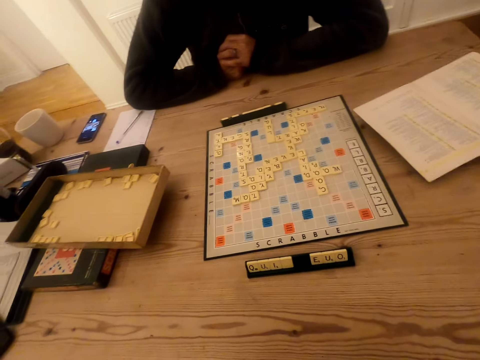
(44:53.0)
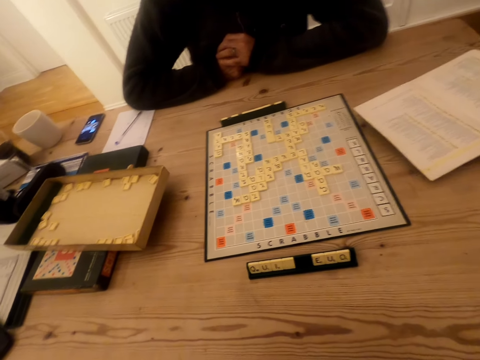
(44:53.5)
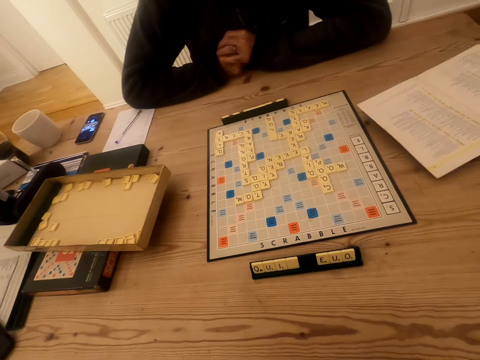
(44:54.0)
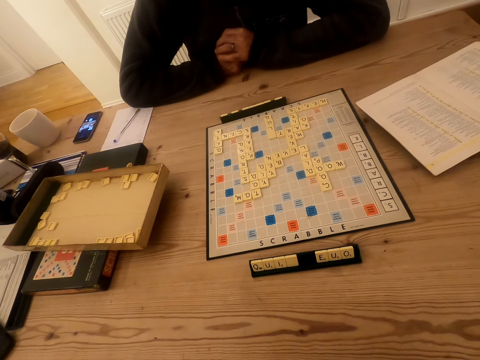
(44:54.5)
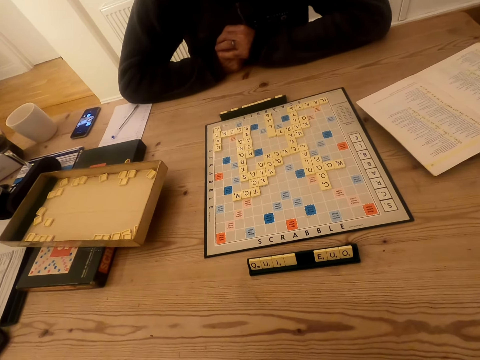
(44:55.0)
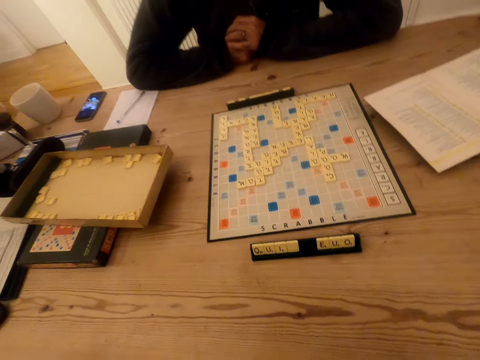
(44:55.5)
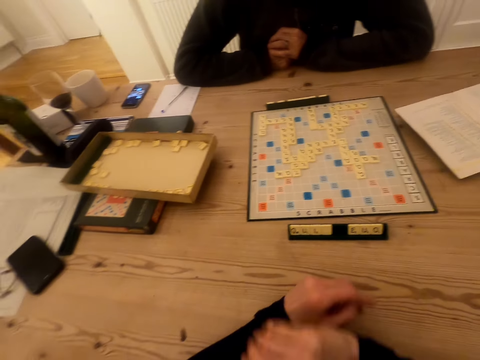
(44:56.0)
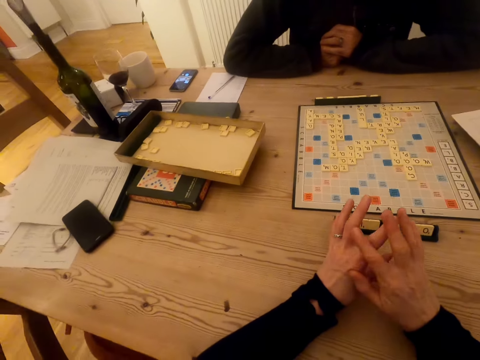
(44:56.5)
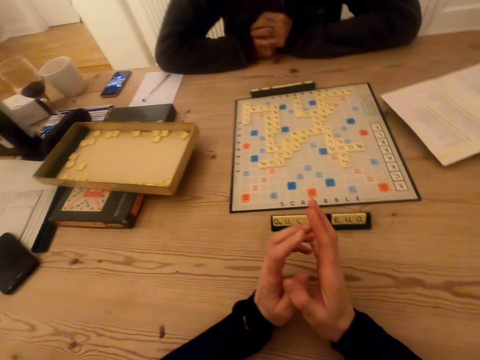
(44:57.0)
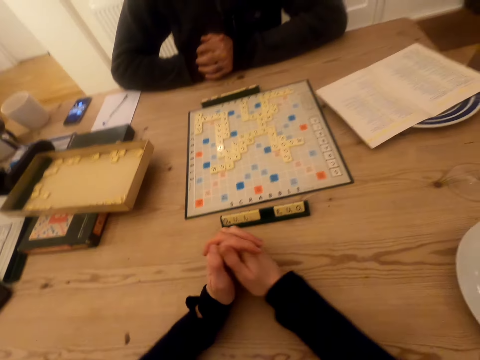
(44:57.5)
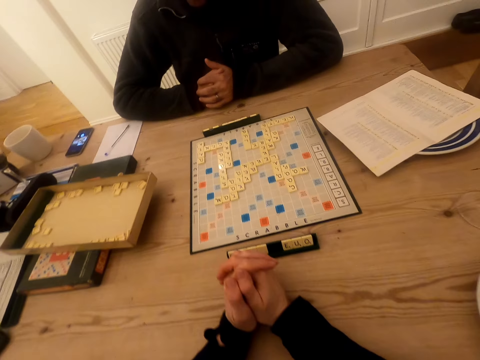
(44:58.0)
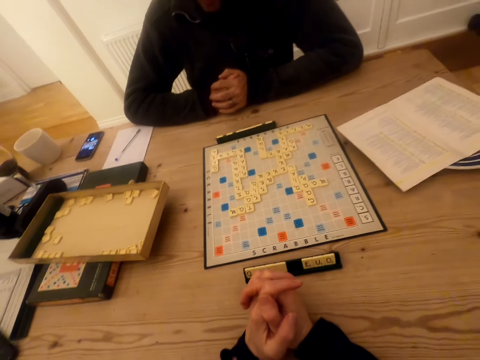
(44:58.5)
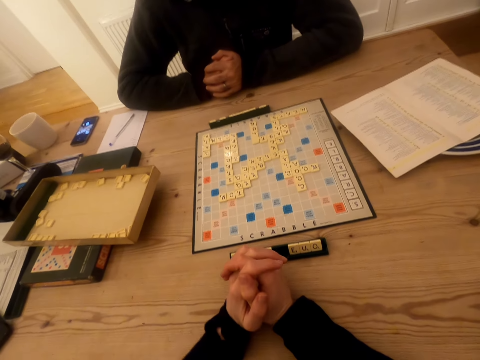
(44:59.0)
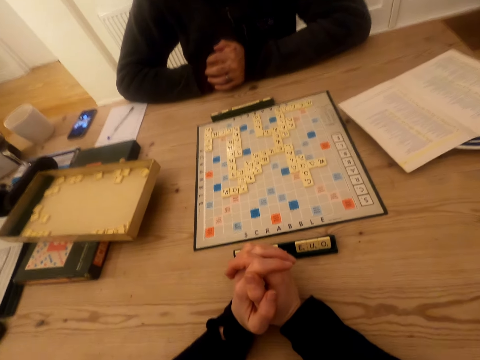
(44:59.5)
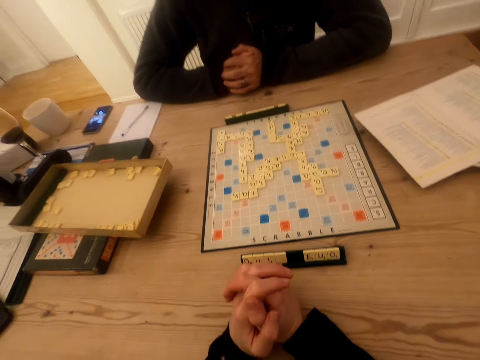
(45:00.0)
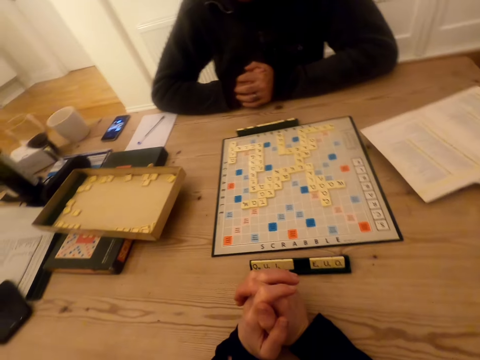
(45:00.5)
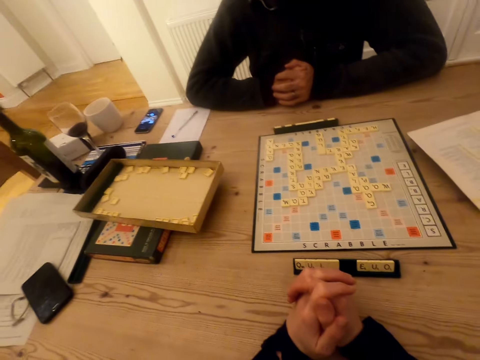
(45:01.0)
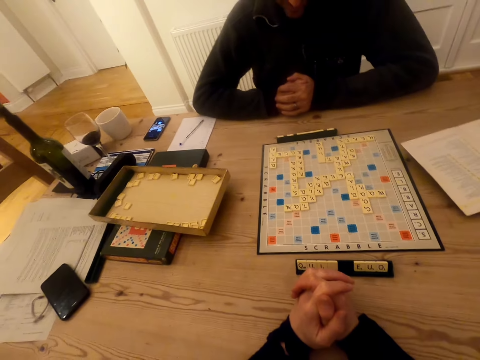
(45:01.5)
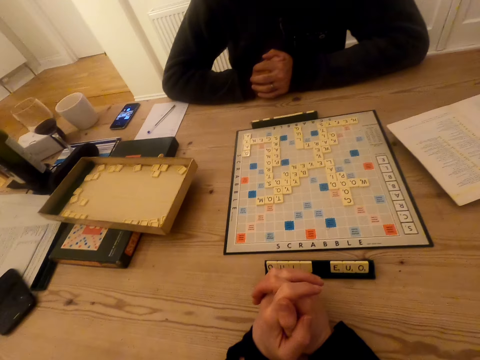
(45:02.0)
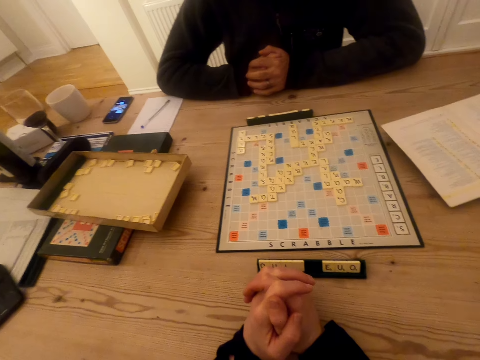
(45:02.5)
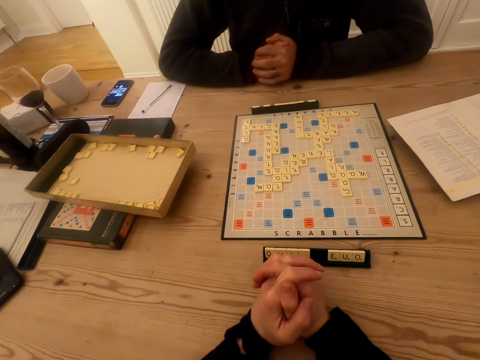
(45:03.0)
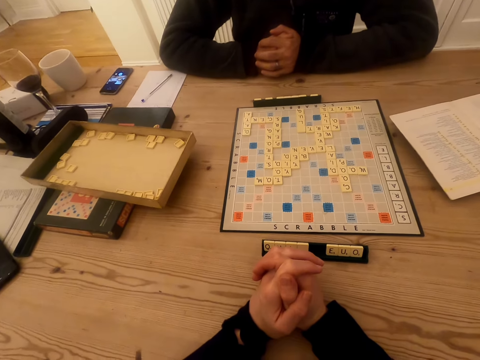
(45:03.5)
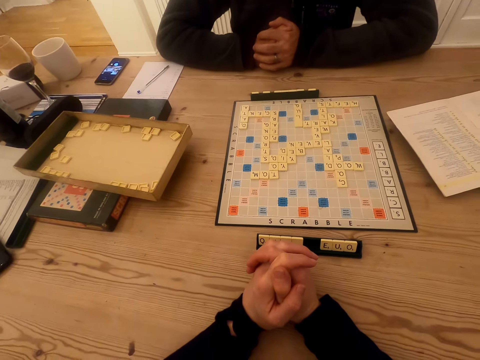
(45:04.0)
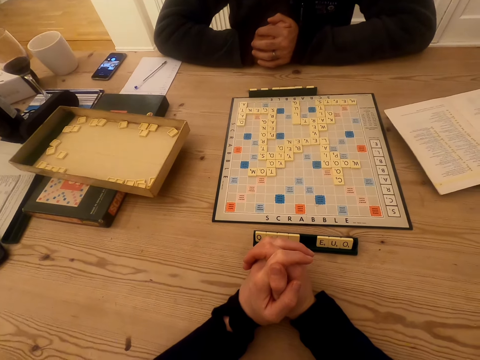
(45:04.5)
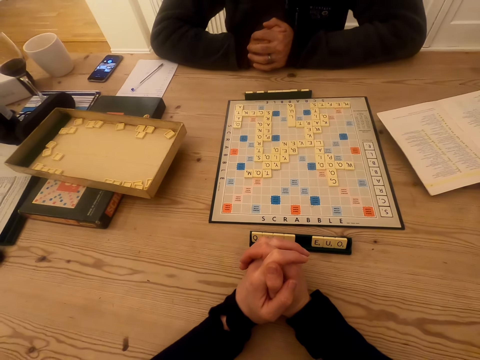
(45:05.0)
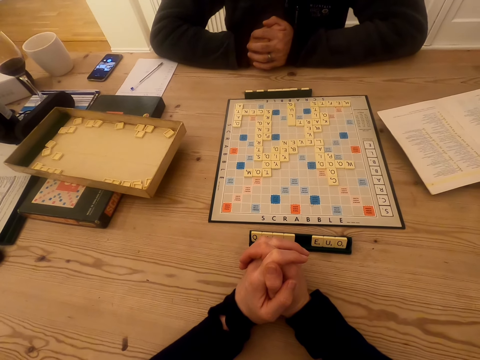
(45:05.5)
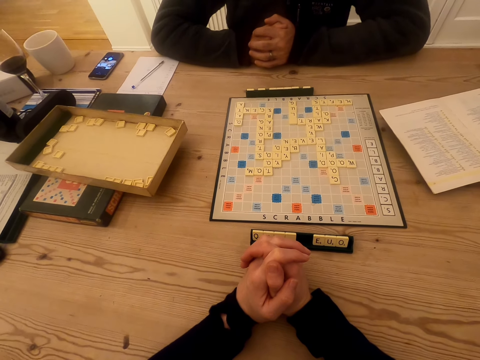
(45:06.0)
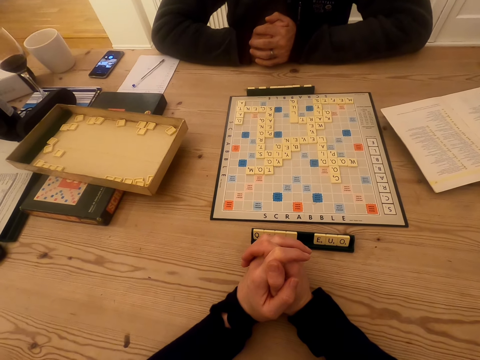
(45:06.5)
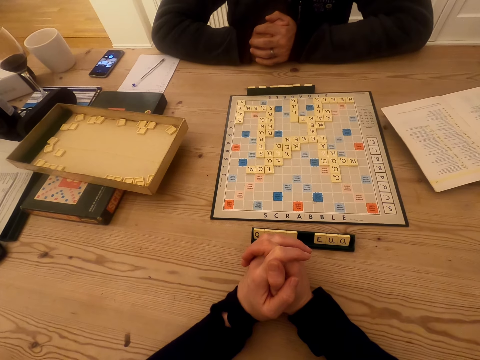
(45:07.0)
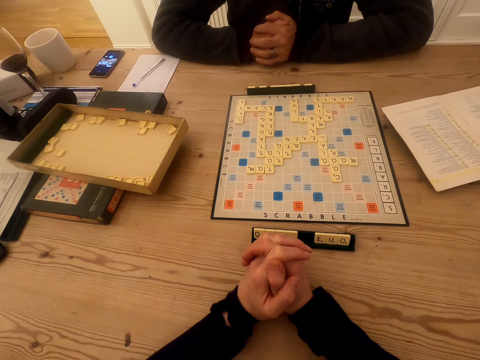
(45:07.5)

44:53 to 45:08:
The camera wearer talks to a man. The man talks to the camera wearer. The camera wearer raises hands and puts hands together. They look at the scrabble board.

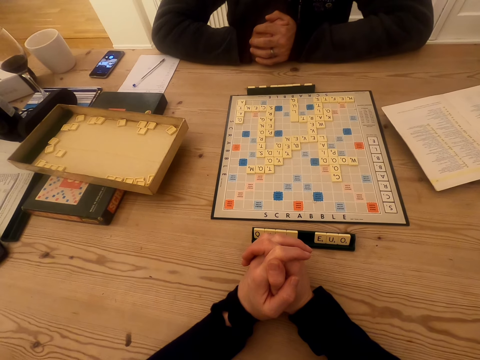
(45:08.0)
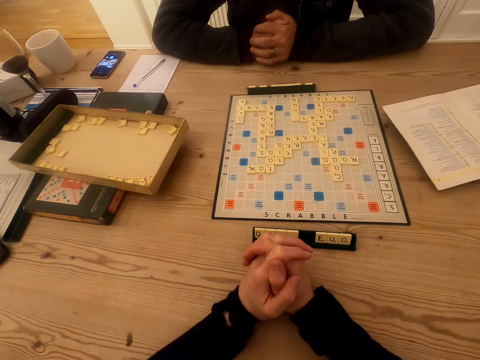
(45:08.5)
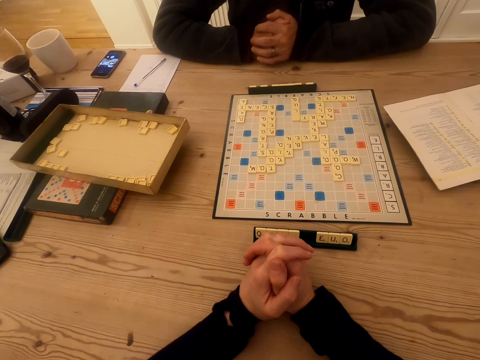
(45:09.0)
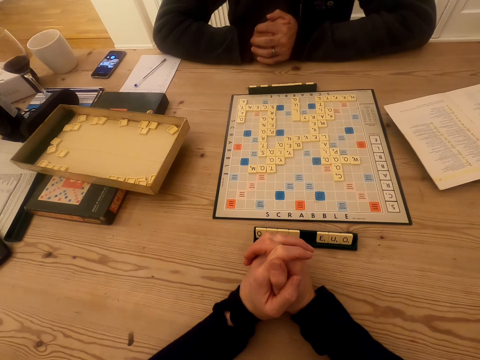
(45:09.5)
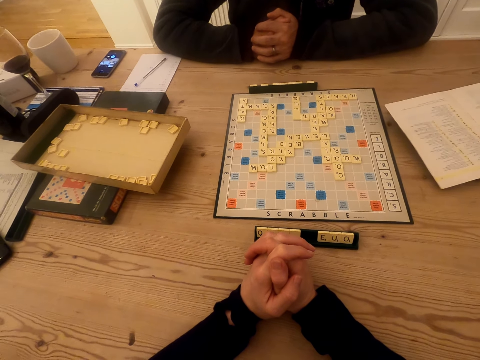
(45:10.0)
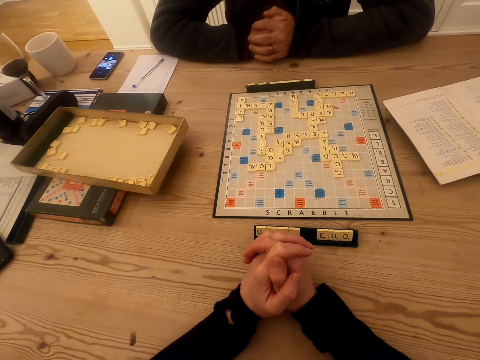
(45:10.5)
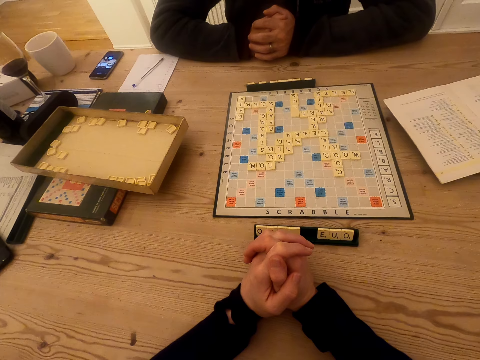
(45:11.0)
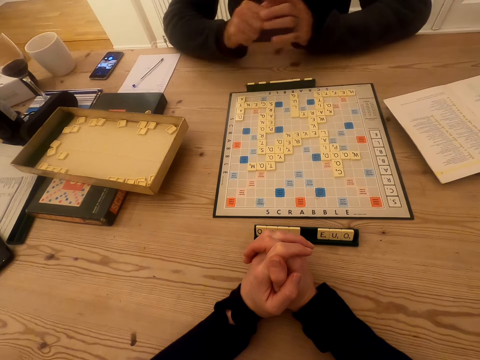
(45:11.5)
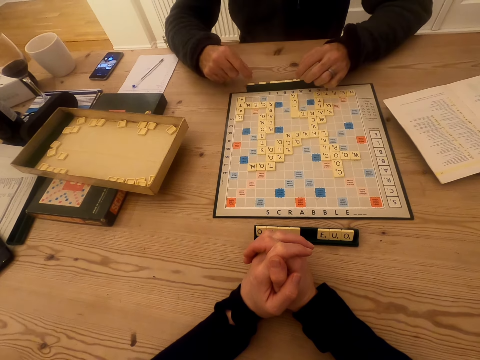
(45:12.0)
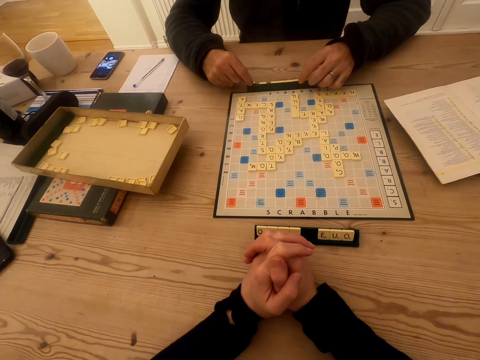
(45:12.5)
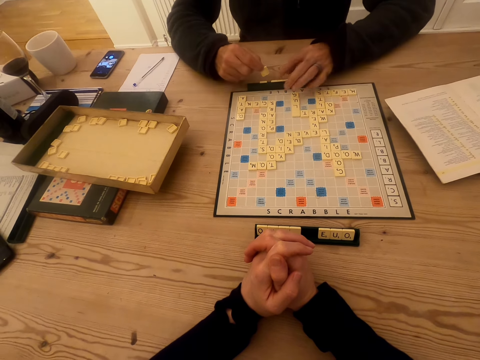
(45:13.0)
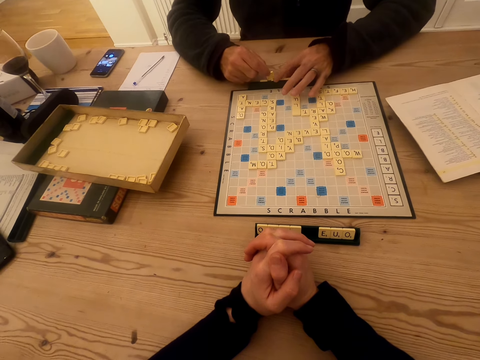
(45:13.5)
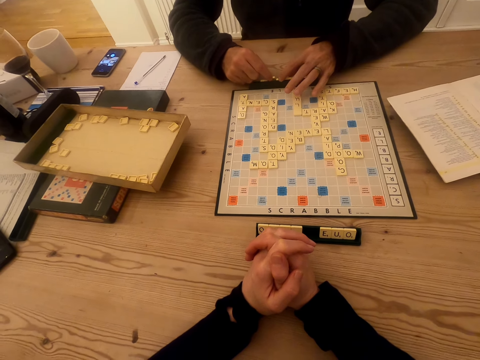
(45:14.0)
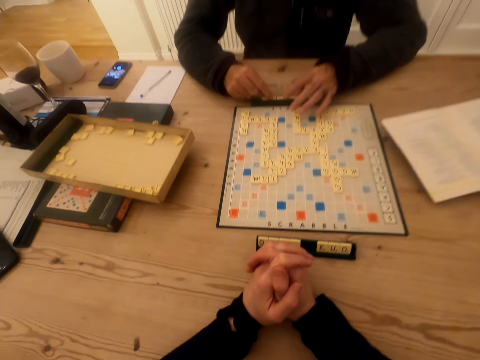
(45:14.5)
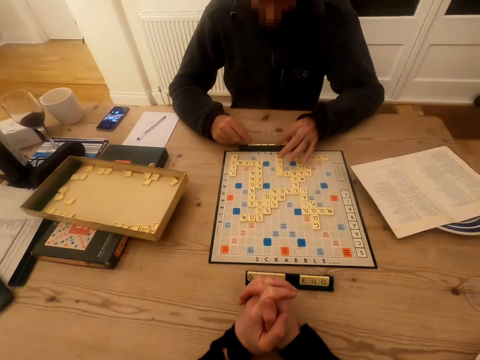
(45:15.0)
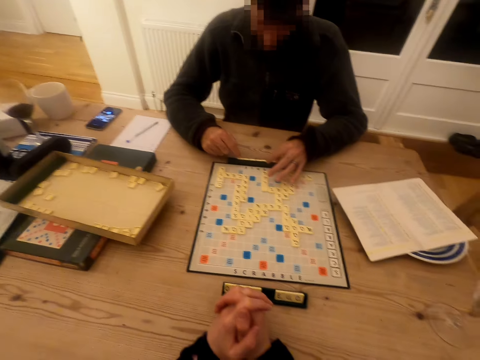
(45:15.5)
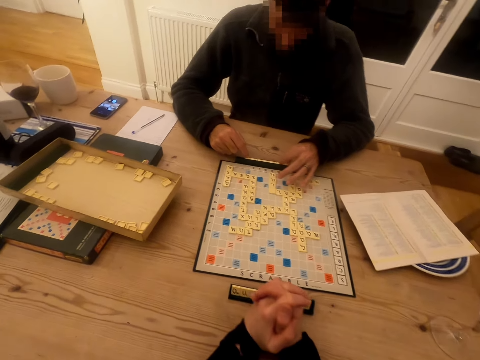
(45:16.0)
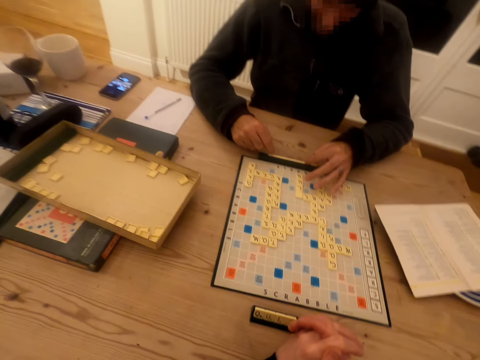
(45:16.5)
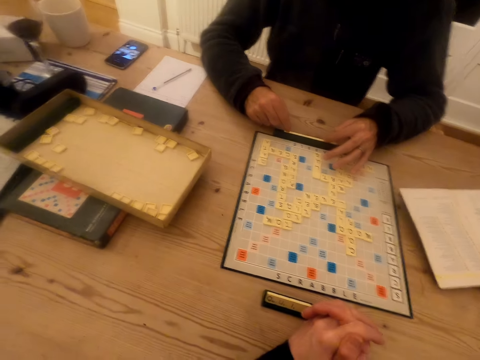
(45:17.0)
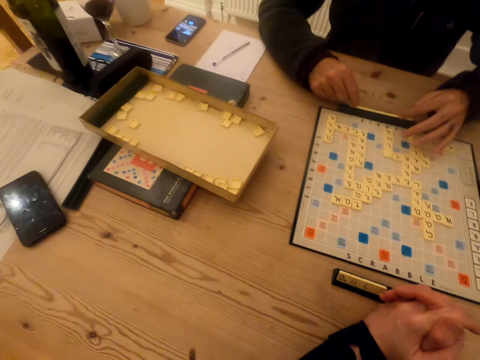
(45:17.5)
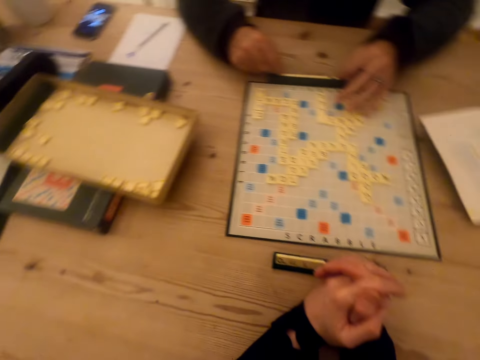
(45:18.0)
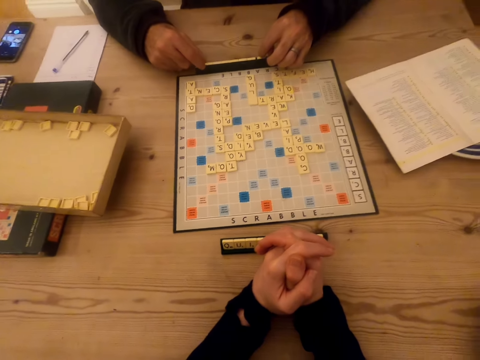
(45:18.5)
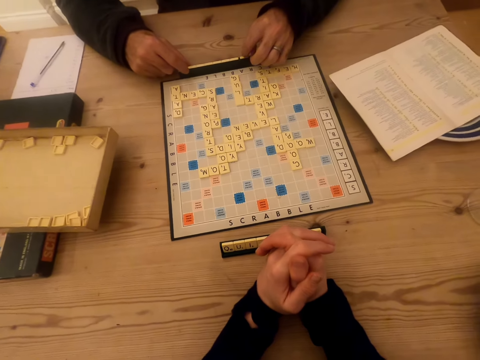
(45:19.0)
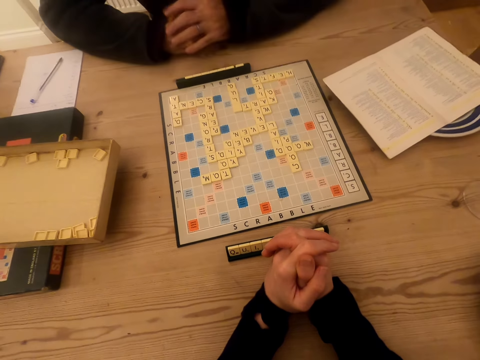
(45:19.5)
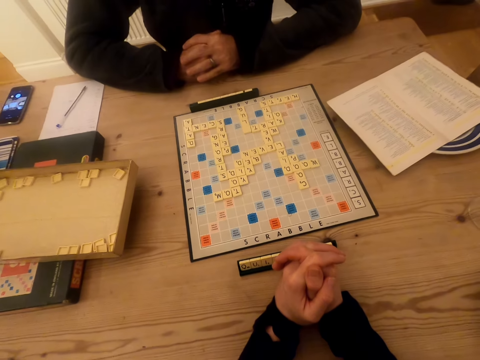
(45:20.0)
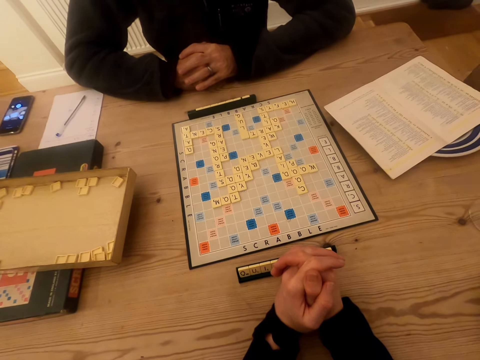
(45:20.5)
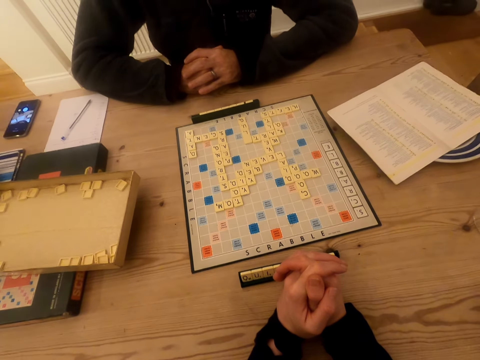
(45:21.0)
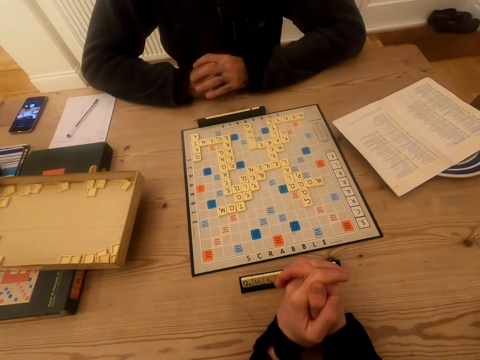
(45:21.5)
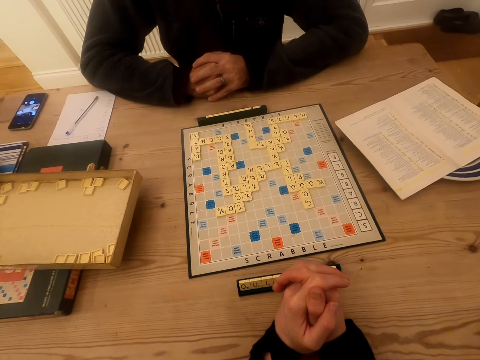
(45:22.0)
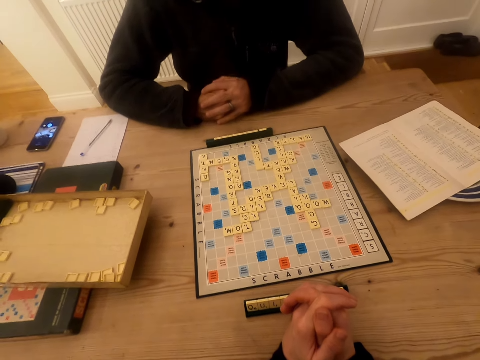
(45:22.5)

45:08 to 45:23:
The camera wearer talks to a man. They look at the scrabble board. The man picks the tile in the chalkboard tile place card holder, touches the chalkboard tile place card holder and plays the scrabble game. The man picks the tile on the chalkboard tile place card holder. The camera wearer looks at the scrabble board. The man looks at the tile on the chalkboard tile place card holder and puts the tile on the chalkboard tile place card holder. The man puts hands together. The man talks to the camera wearer.
